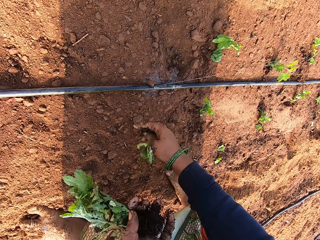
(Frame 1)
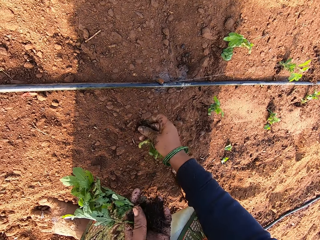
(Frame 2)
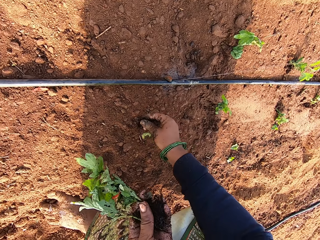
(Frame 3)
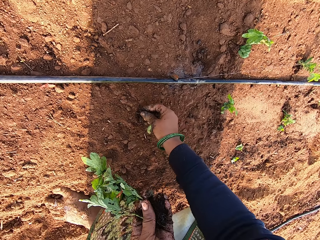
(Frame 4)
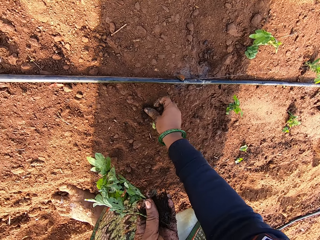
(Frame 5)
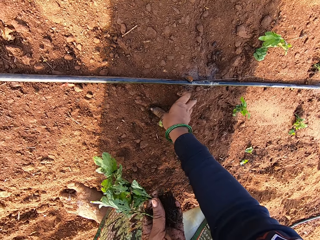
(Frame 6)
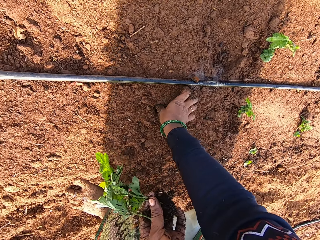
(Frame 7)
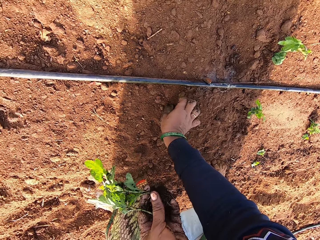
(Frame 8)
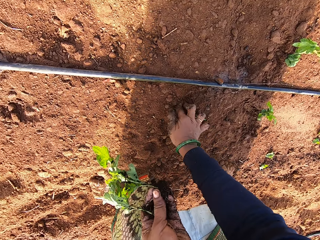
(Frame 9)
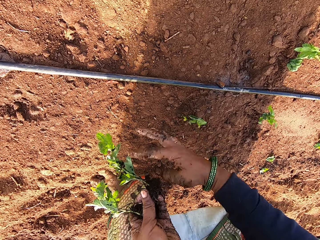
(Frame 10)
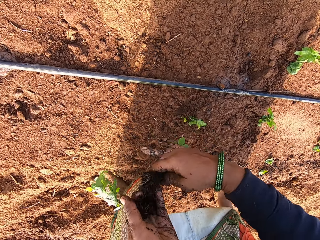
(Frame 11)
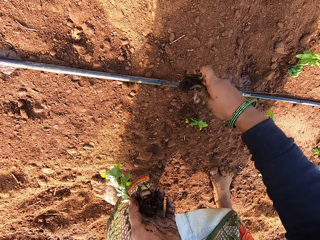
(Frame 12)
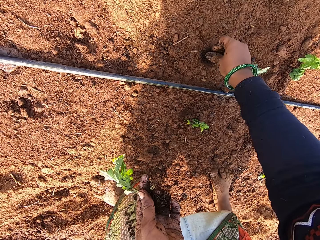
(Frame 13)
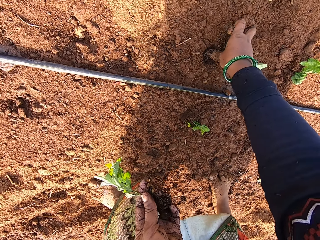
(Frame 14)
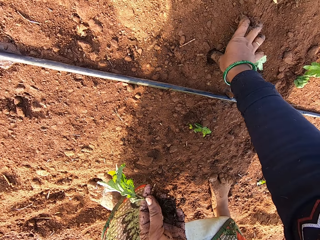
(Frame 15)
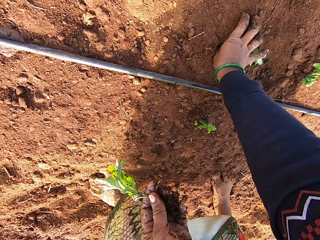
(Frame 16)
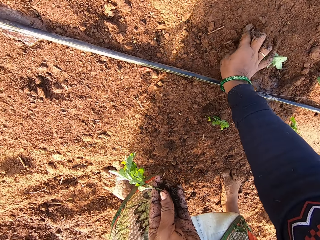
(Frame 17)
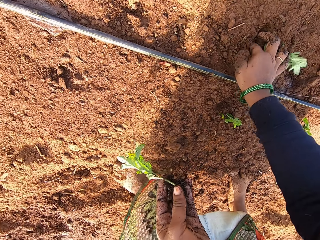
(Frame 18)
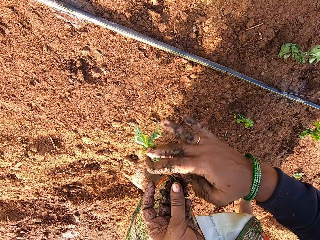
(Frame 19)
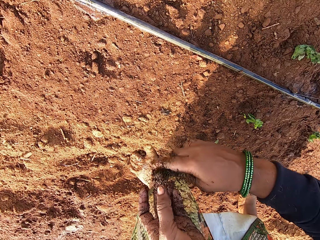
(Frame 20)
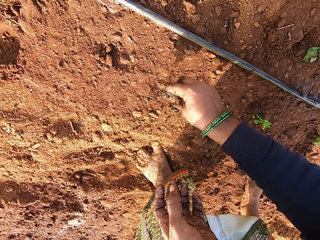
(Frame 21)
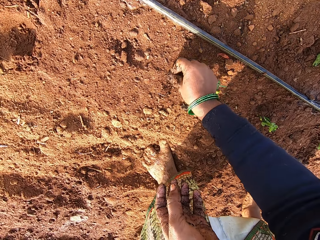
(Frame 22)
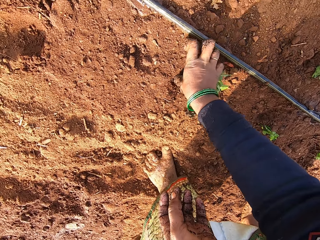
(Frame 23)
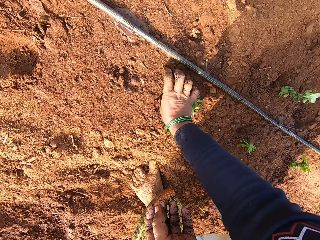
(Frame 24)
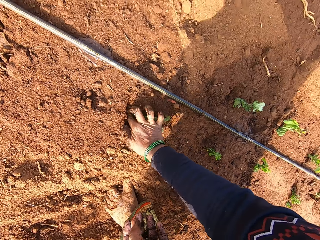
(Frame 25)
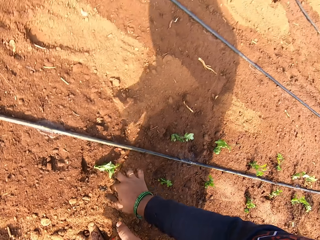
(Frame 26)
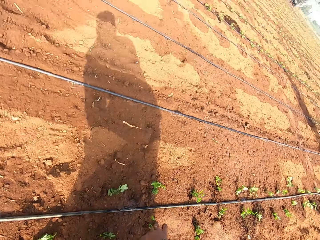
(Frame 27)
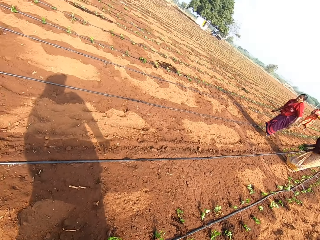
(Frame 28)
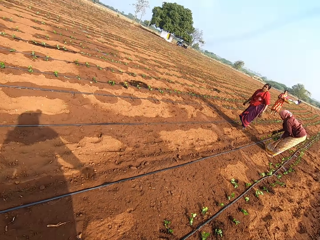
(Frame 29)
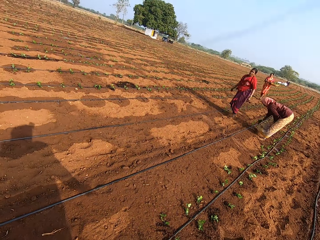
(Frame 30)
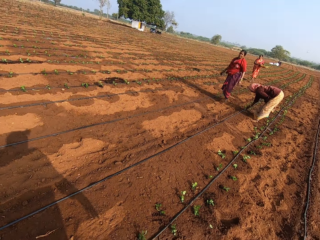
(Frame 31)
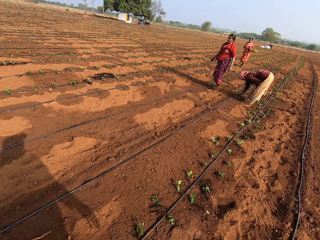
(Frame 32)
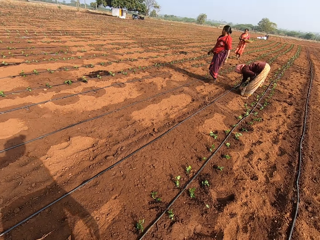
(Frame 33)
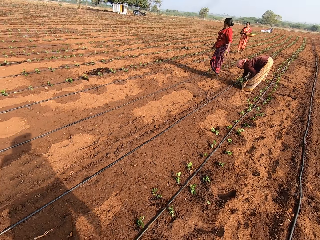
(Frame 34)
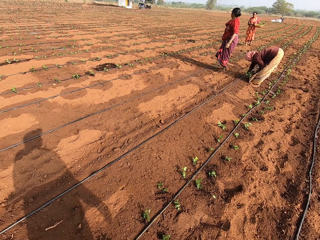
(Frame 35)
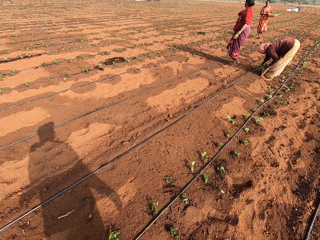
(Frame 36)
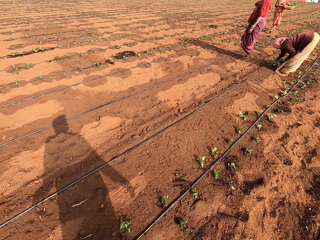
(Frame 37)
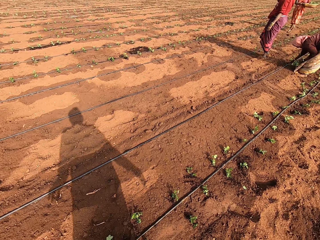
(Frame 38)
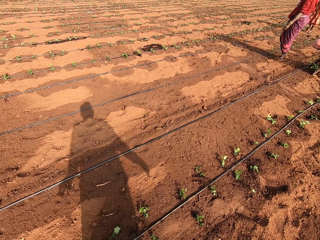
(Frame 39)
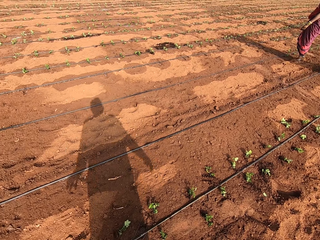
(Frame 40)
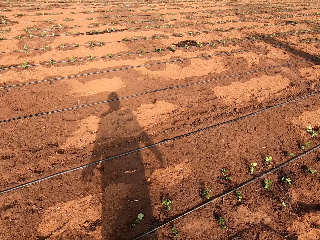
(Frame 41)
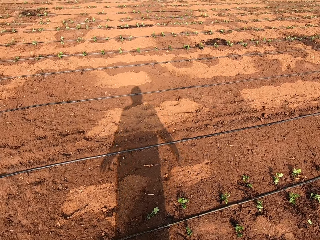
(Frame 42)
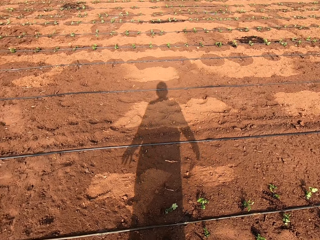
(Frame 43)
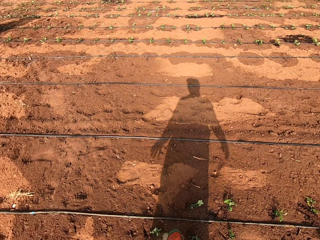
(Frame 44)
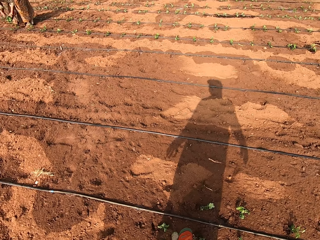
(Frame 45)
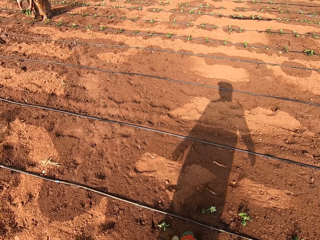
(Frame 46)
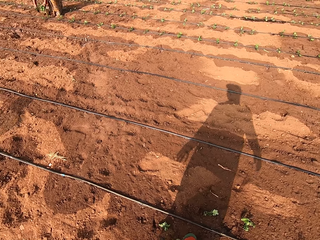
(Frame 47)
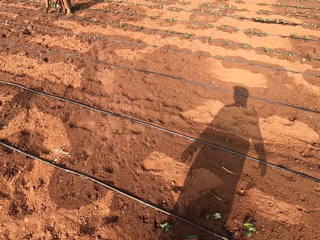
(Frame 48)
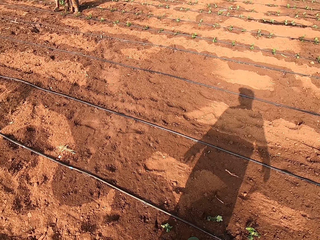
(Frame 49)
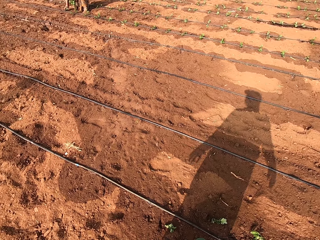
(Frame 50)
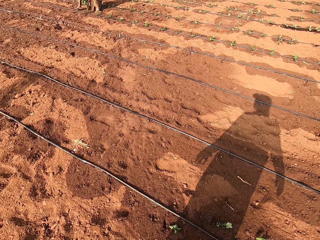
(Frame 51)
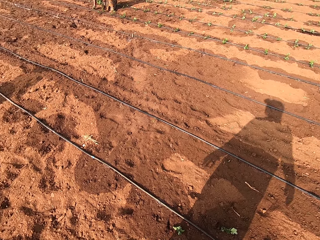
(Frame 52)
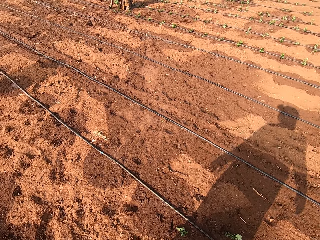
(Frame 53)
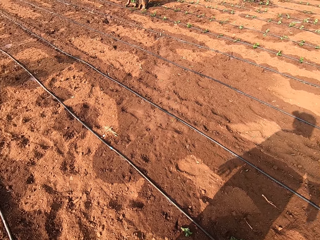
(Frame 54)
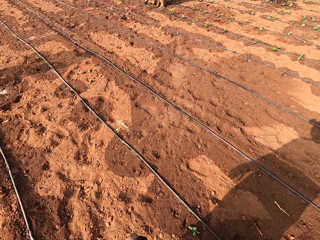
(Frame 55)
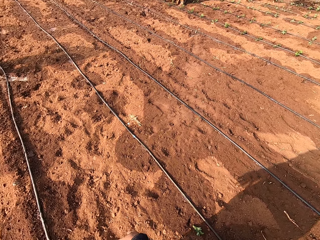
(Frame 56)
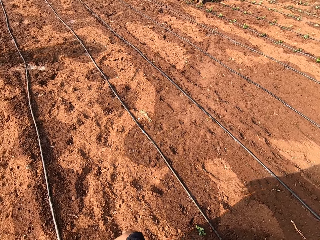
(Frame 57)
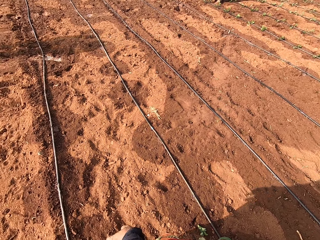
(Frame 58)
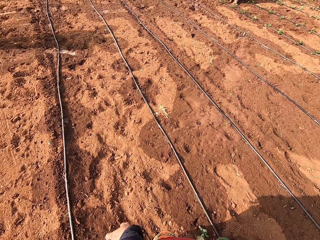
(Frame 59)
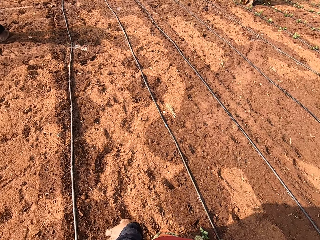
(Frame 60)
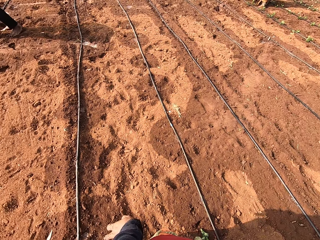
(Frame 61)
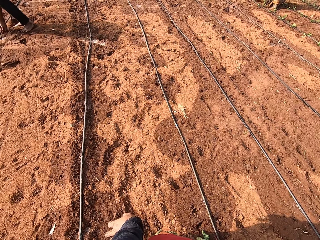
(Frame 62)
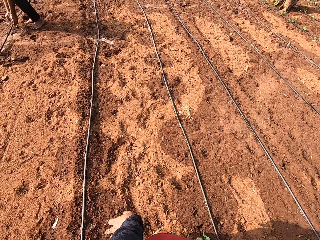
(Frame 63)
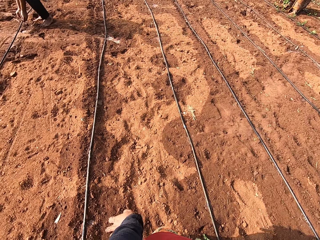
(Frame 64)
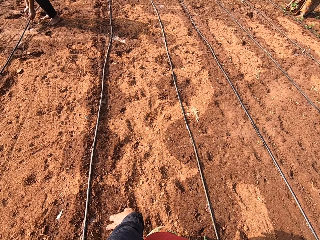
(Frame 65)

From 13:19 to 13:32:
The camera wearer plants the vegetable leaf on the ground with her right hand. She takes the vegetable leaf from her left hand with her right hand. She plants the vegetable leaf on the ground with her right hand. She takes the vegetable leaf from her left hand with her right hand. She plants the vegetable leaf on the ground with her right hand. She looks around the garden. A woman plants some vegetable leaves on the ground with her right hand. Another woman plants some vegetable leaves on the ground with her right hand.

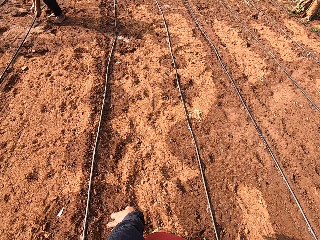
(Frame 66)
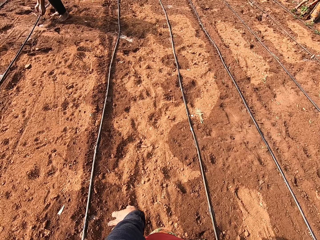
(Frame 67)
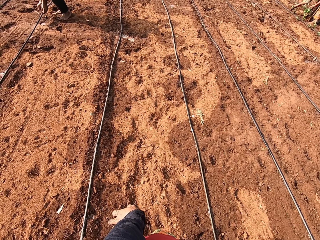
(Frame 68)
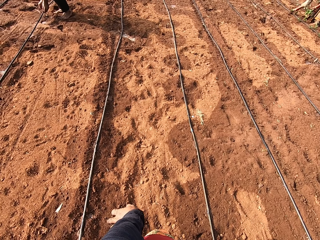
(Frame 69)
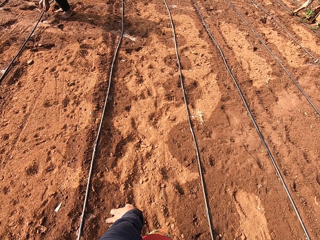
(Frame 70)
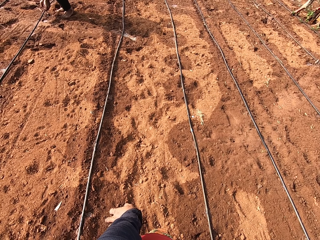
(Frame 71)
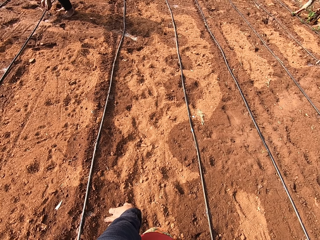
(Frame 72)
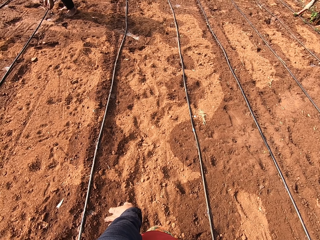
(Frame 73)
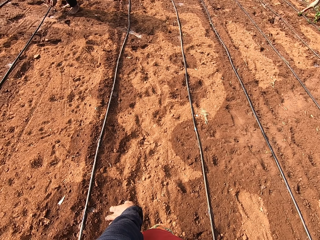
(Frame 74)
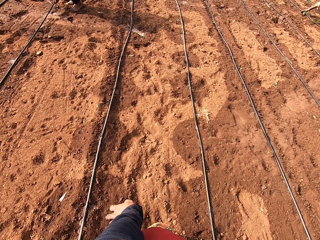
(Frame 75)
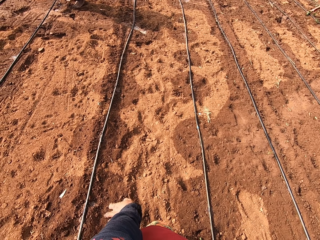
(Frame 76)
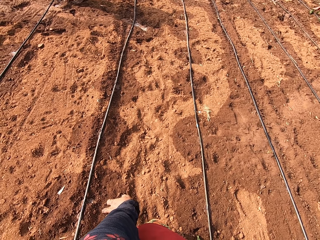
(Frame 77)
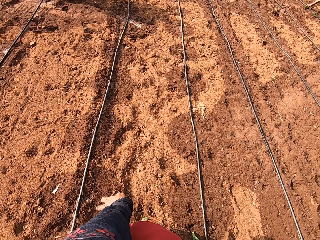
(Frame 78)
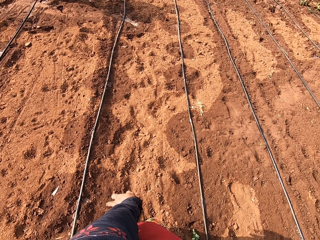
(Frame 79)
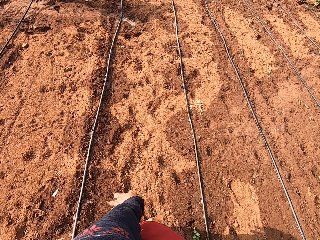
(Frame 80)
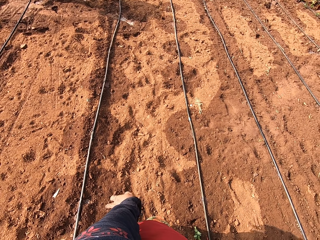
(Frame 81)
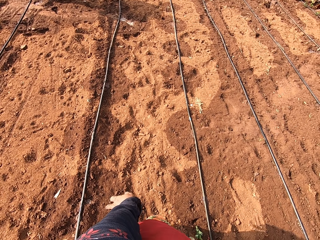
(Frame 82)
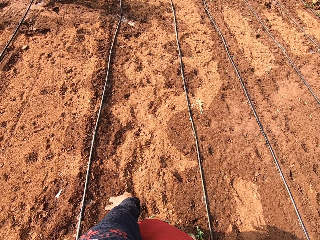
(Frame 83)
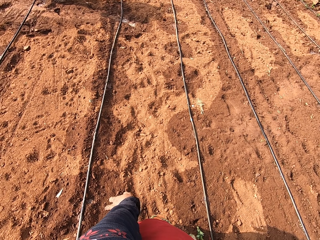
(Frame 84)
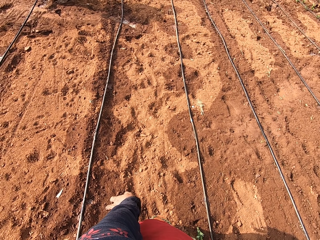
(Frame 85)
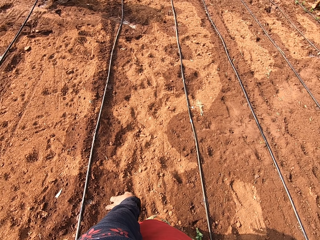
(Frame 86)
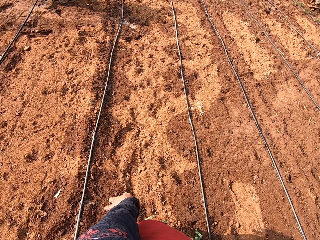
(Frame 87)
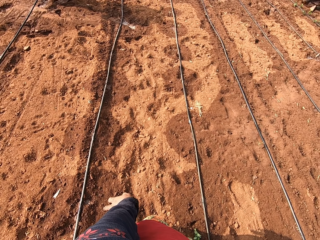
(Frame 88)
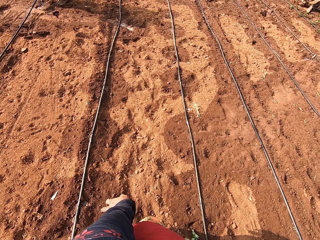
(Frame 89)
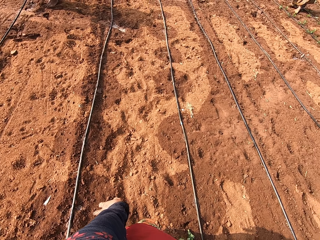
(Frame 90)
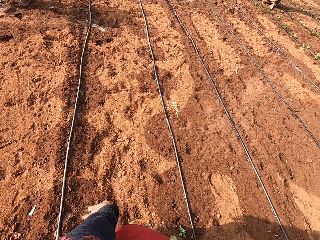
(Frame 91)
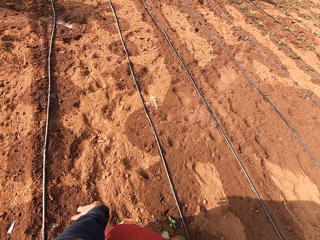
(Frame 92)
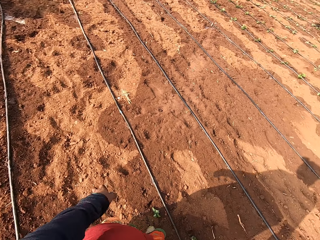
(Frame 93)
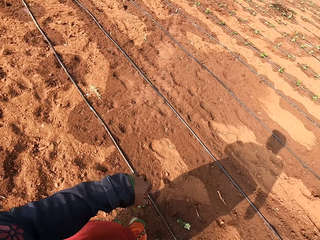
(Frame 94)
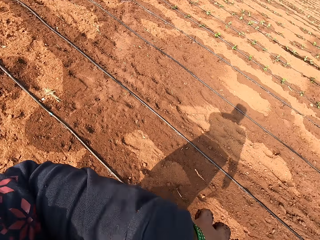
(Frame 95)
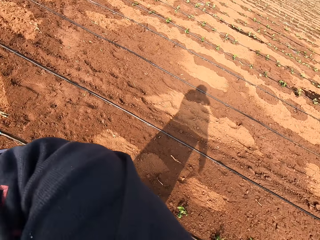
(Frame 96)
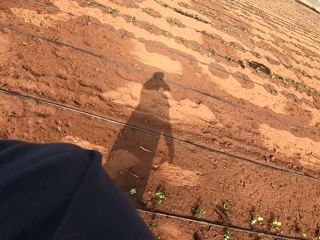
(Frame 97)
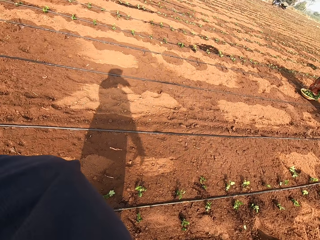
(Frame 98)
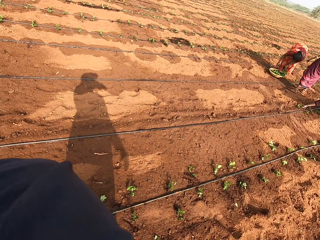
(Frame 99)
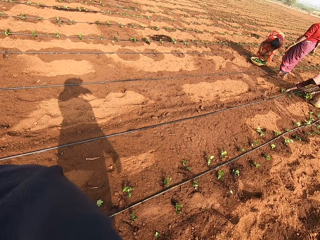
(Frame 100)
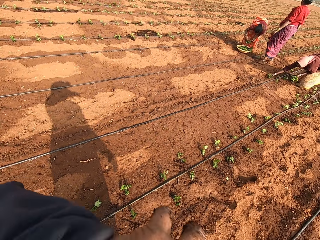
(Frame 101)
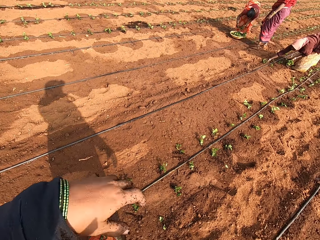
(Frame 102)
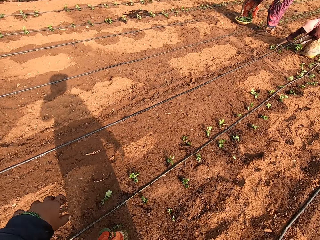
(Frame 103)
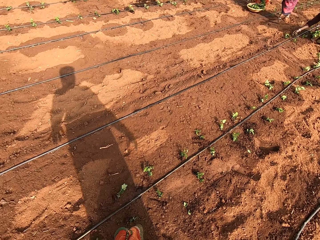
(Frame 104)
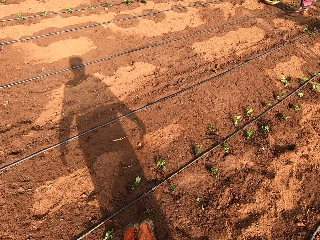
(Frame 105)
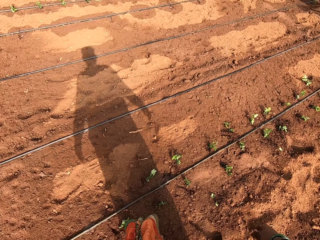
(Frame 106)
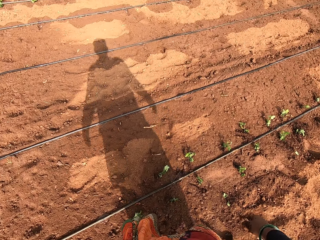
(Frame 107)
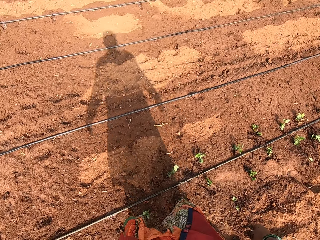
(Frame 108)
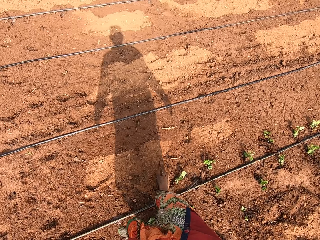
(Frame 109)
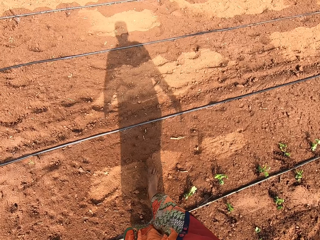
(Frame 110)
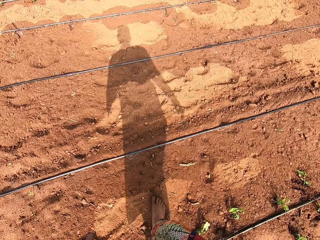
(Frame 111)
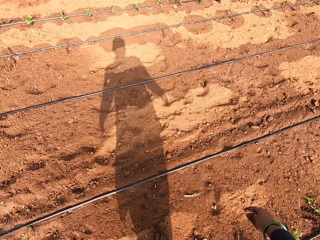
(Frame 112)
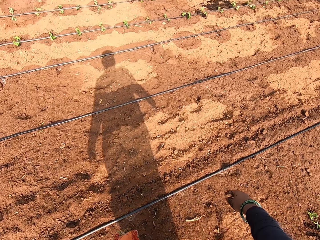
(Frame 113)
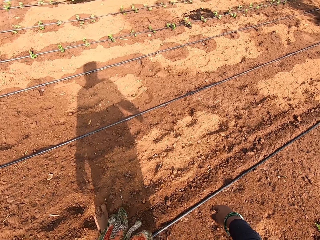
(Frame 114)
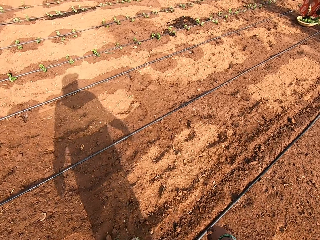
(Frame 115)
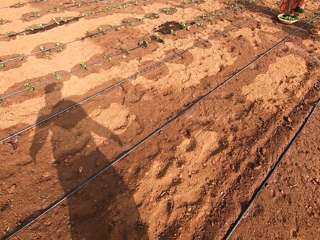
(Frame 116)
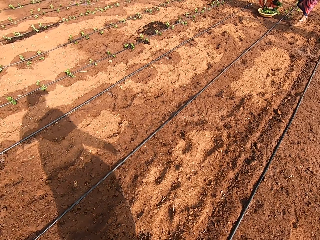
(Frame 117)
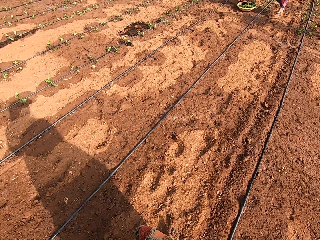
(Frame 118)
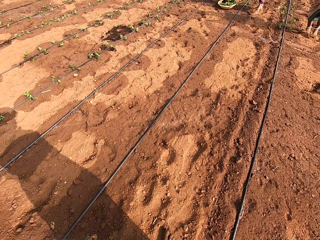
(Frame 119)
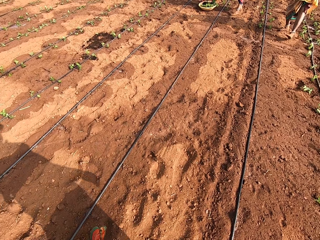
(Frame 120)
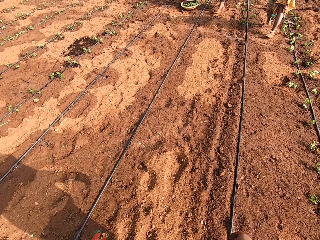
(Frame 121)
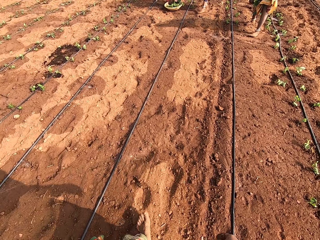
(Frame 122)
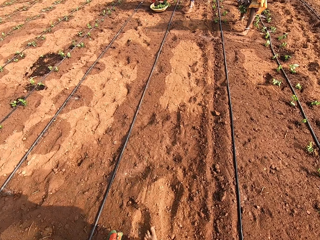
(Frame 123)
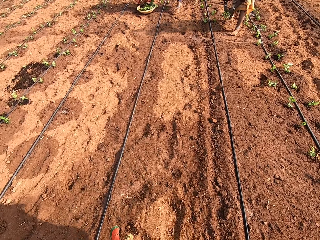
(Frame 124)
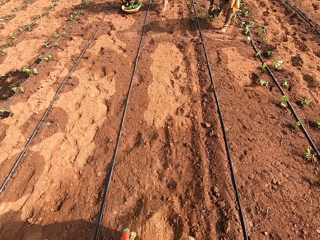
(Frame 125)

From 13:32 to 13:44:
A man interacts with the camera wearer. The camera wearer interacts with the man. She wipes her face with her left hand. She dialogues with the man. A woman takes some vegetable leaves from the bowl on the ground with her right hand. The camera wearer walks around the garden.
